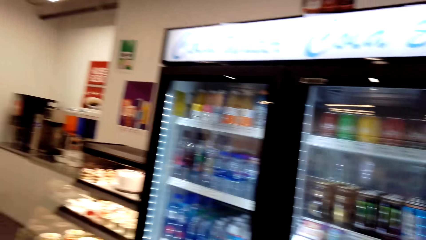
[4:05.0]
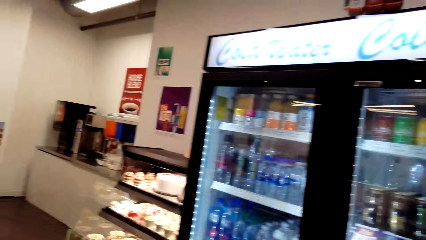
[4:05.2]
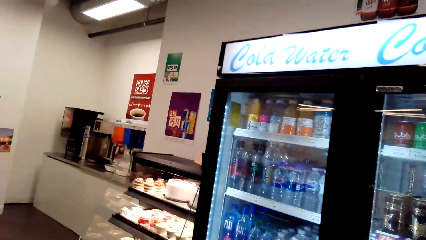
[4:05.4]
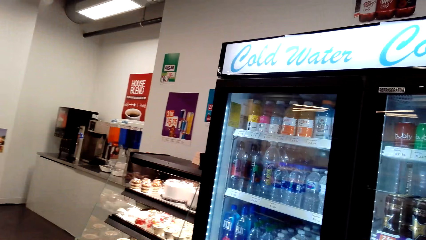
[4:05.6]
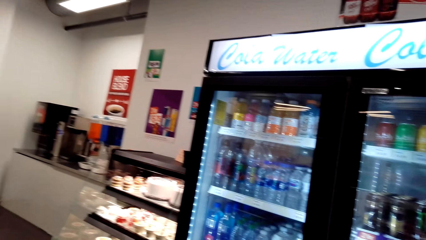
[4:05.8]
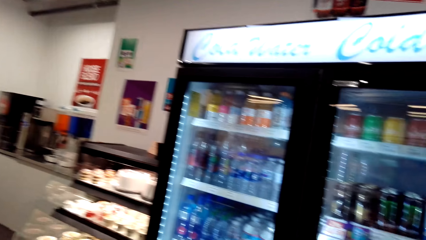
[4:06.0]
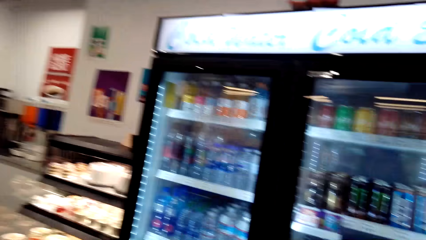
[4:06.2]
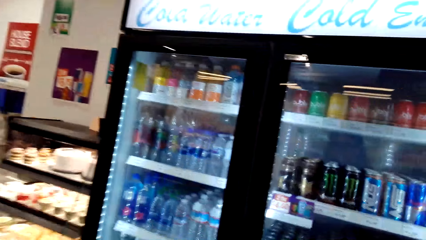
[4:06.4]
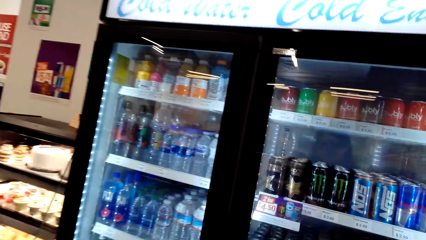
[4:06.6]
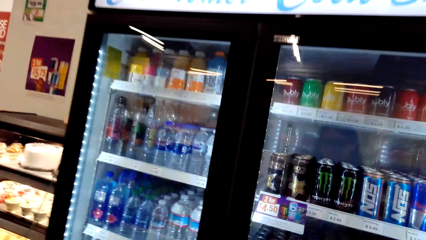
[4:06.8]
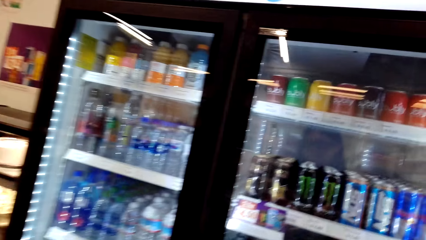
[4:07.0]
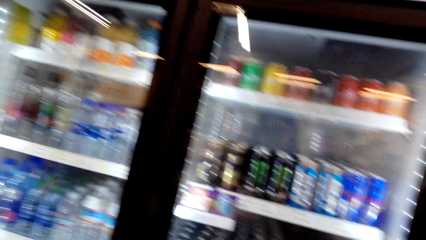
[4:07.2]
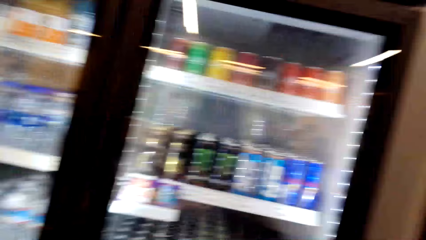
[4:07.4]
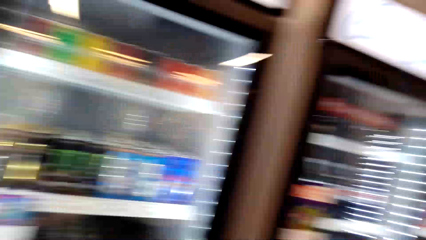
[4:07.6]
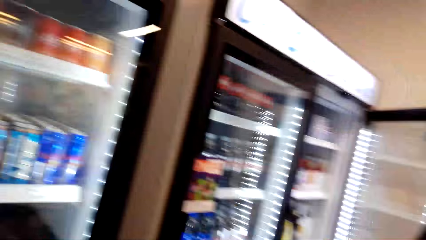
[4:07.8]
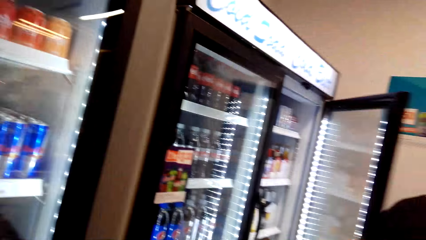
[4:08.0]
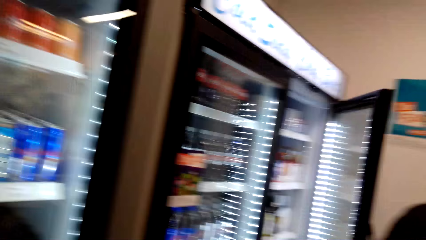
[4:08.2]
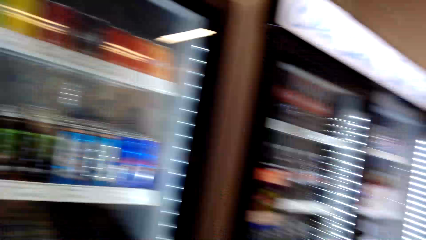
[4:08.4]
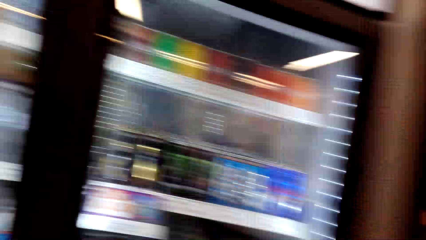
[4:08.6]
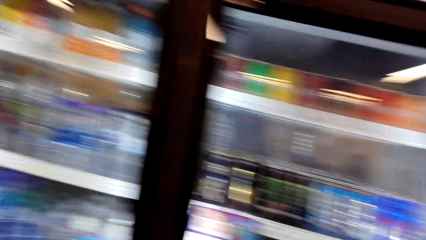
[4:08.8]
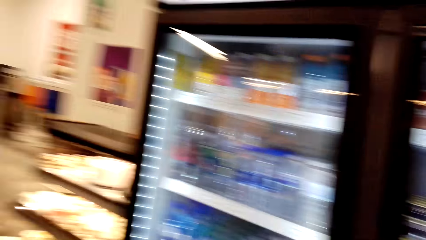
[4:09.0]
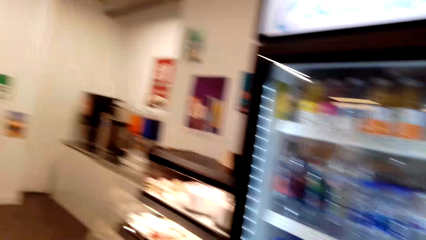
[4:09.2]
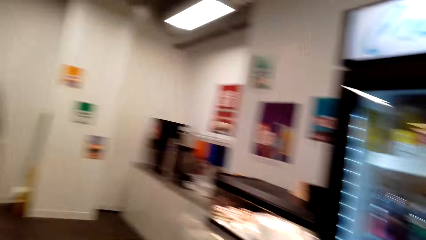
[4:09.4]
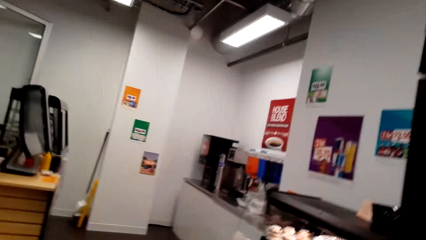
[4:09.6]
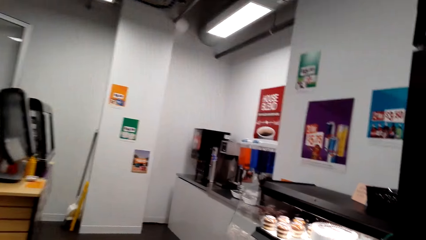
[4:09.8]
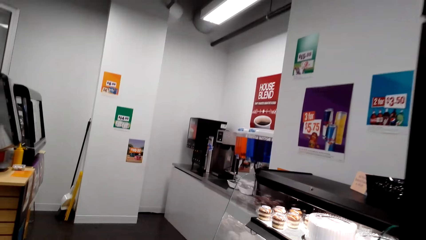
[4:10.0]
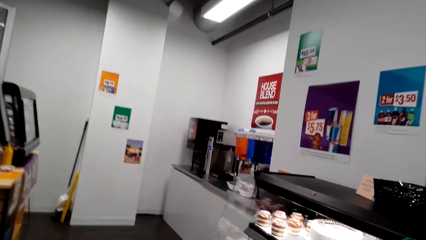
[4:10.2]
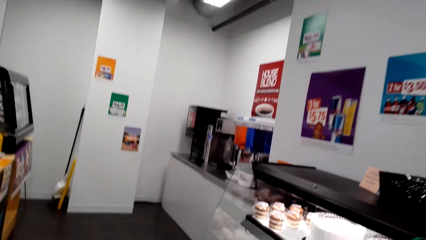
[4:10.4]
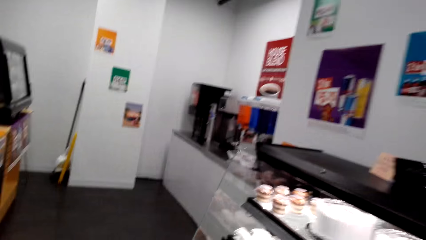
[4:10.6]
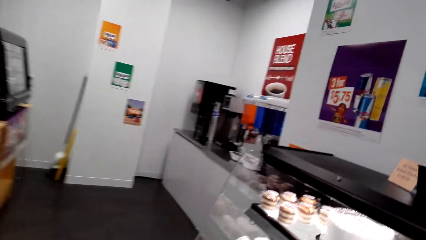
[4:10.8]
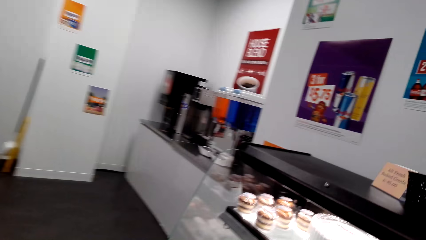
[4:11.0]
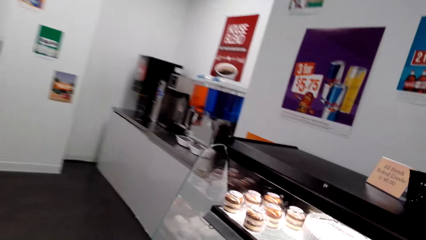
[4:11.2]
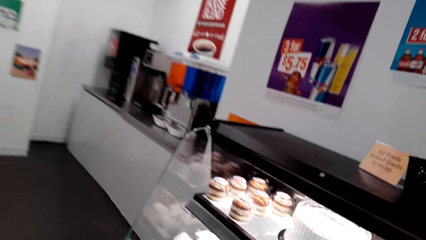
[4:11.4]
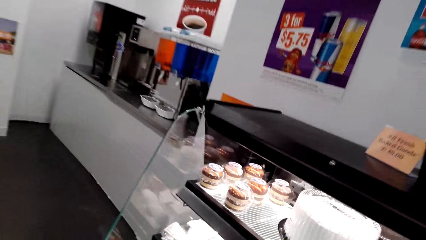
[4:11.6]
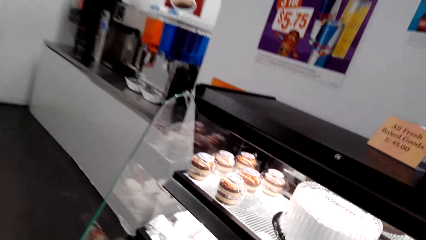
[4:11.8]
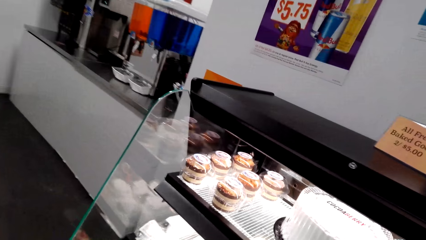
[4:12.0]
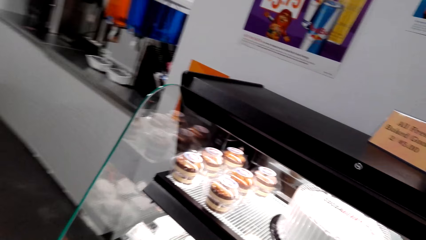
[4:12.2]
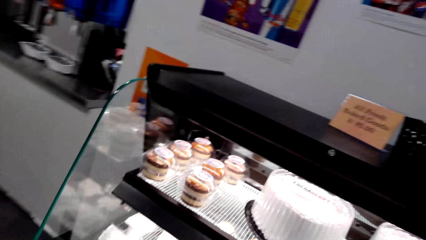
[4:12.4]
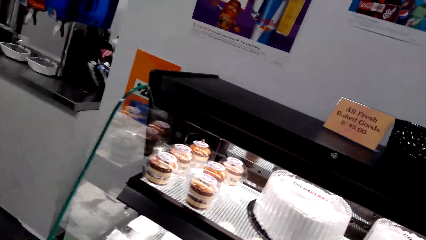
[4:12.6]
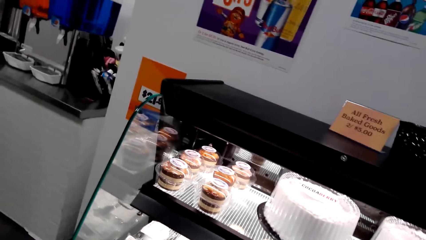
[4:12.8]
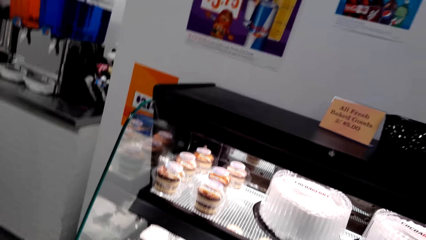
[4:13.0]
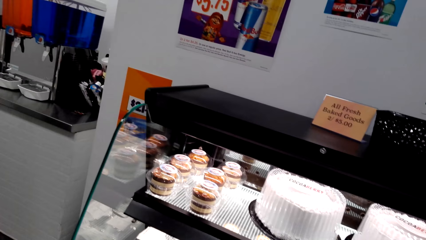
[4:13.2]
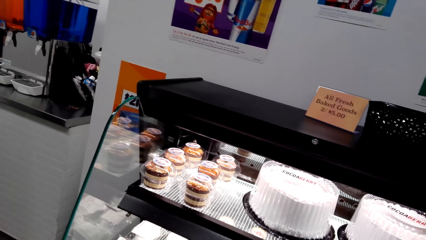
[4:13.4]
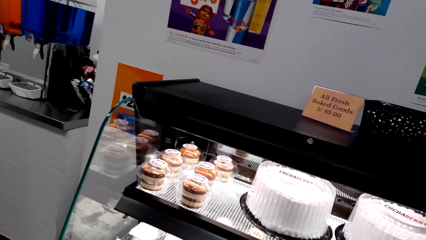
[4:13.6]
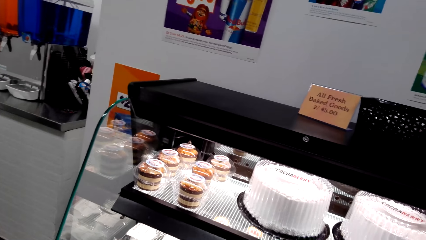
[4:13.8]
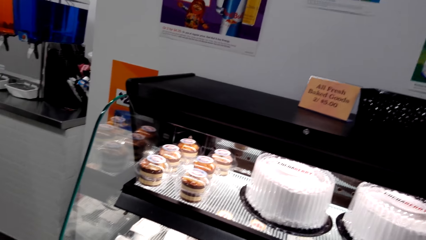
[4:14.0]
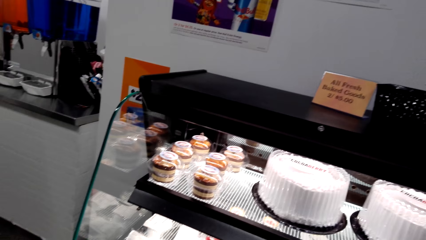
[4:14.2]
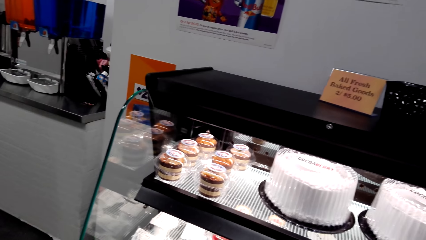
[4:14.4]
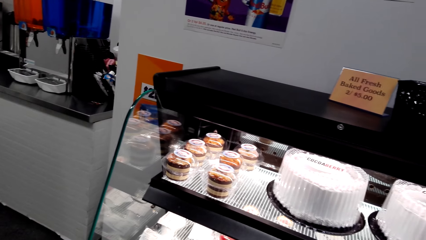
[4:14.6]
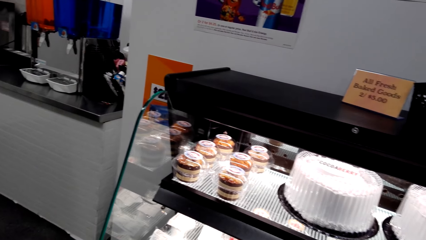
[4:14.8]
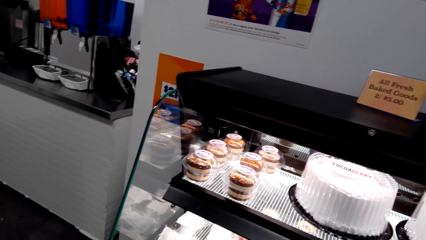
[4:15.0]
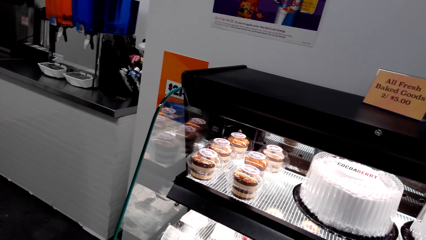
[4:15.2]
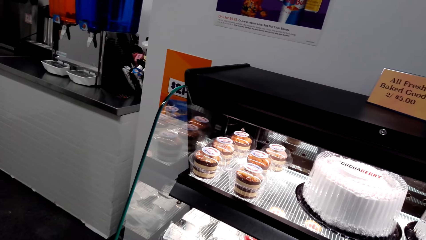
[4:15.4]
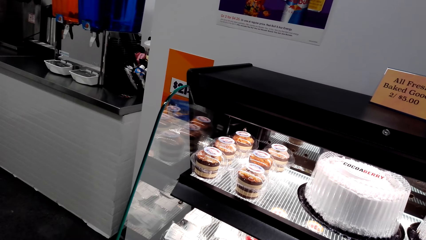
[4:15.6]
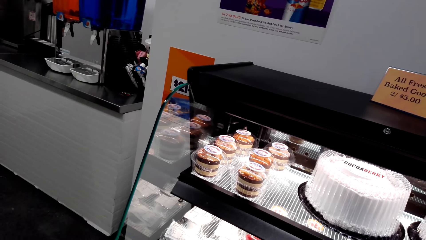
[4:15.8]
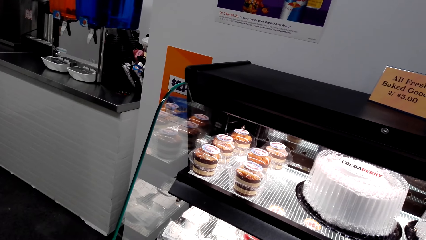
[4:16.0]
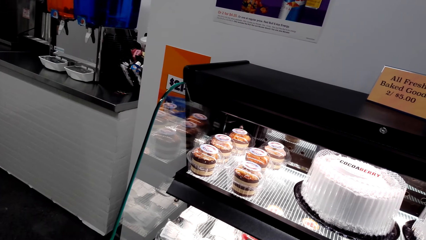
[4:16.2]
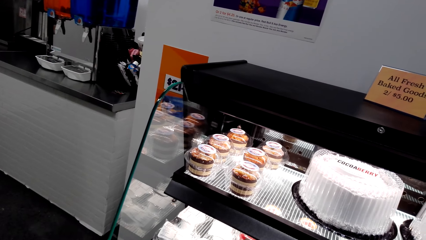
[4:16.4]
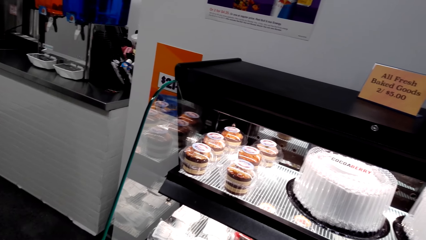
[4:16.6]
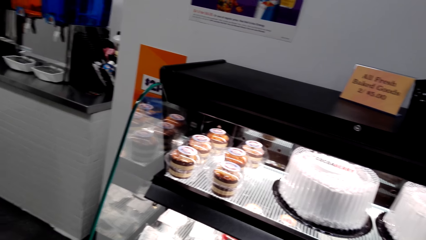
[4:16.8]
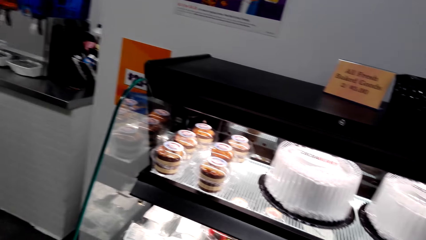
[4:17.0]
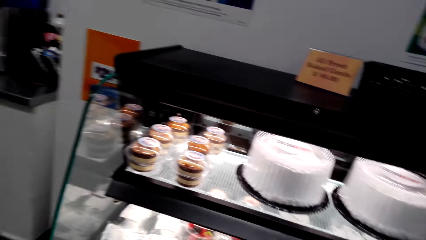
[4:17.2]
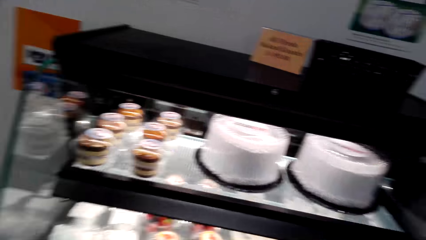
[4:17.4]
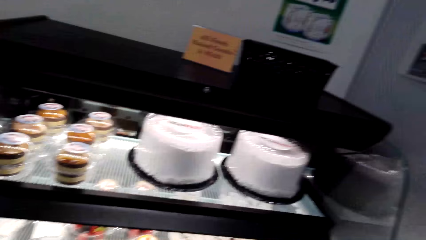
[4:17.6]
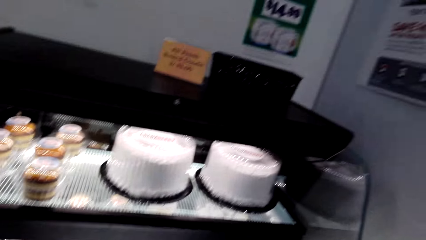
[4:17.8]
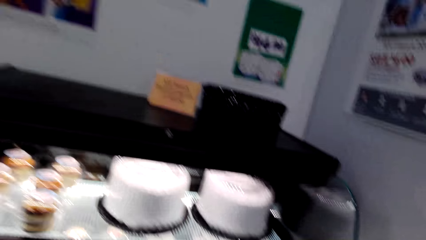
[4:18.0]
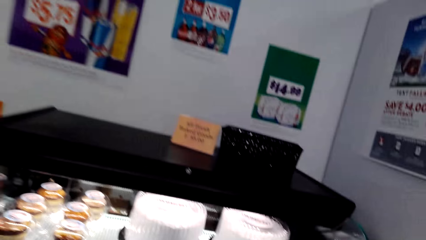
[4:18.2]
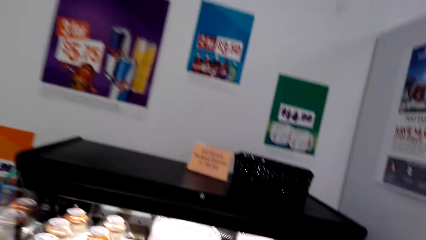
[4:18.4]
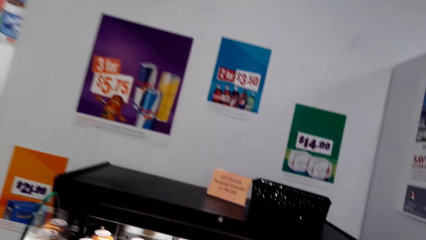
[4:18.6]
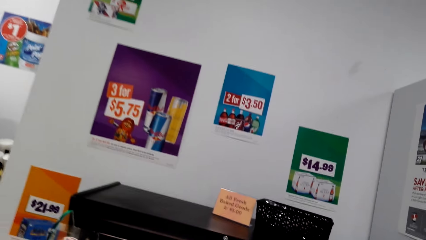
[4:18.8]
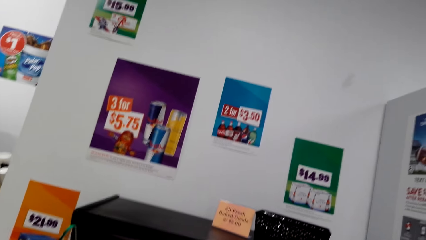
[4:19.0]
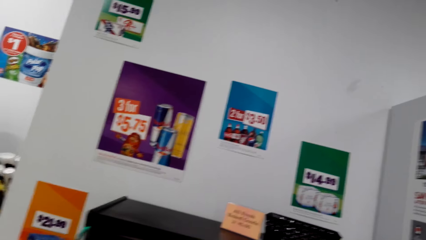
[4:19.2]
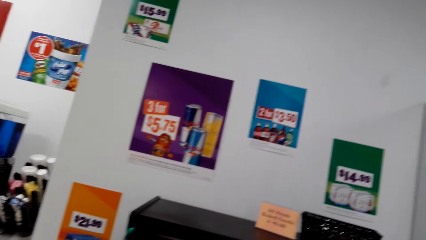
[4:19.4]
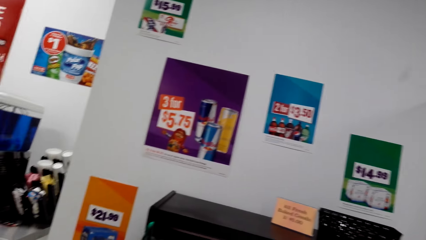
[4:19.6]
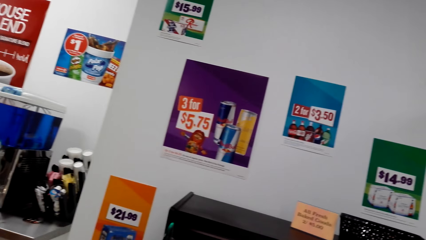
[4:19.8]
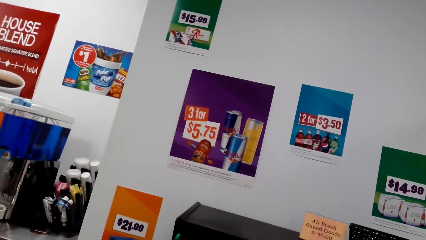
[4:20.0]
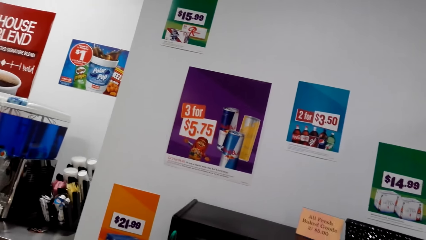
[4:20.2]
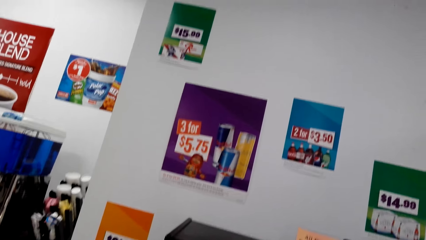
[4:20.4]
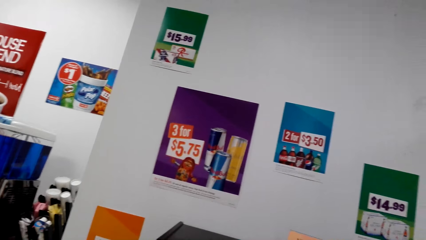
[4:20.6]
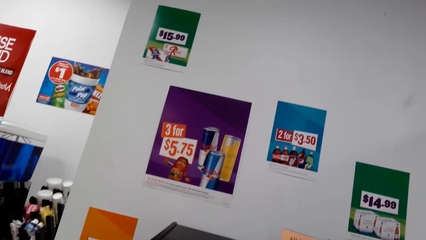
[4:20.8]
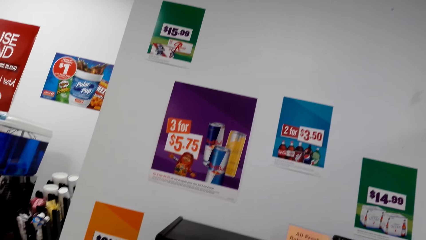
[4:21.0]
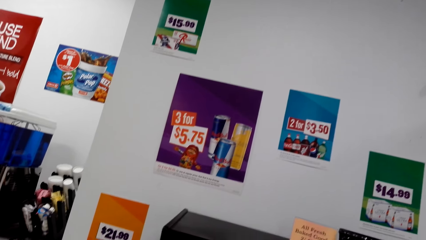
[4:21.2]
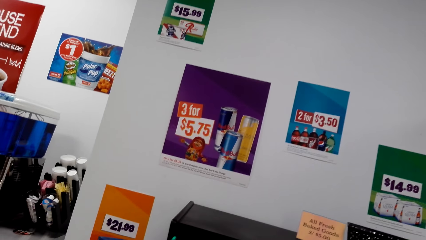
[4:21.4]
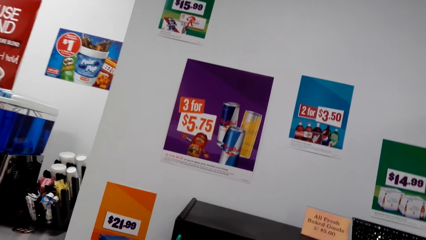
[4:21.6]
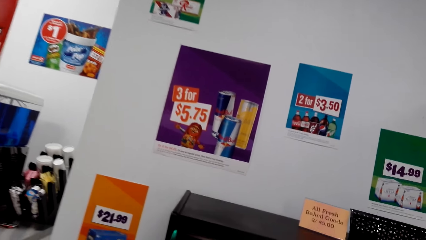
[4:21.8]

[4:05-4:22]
The camera wearer looks around the fridge. They converse with a woman. They look at the cakes. They converse with the woman.
